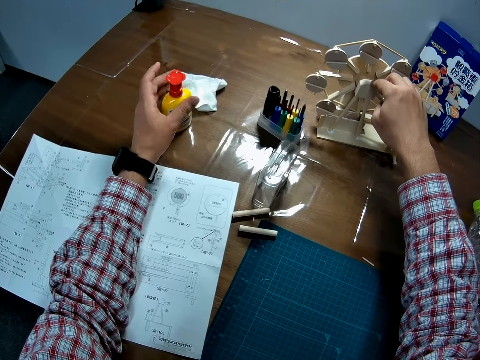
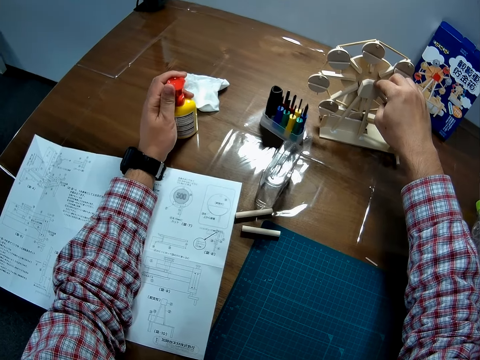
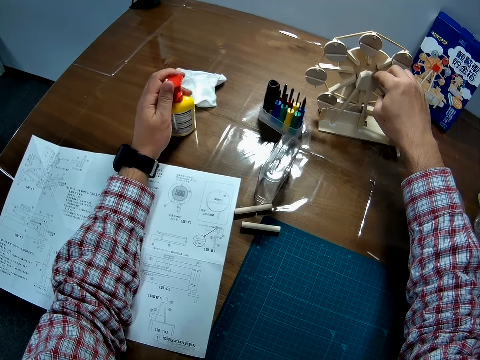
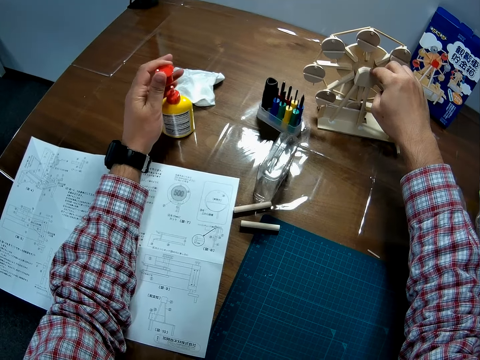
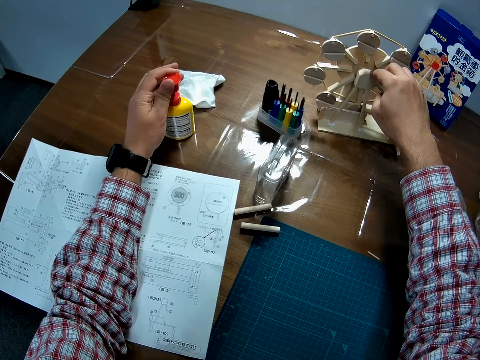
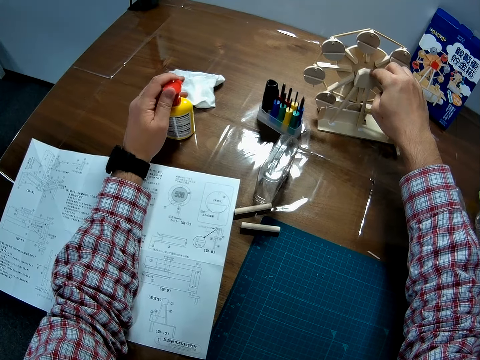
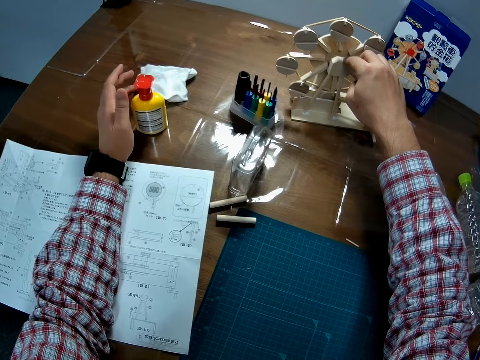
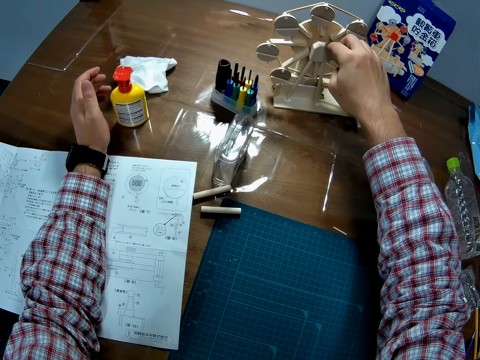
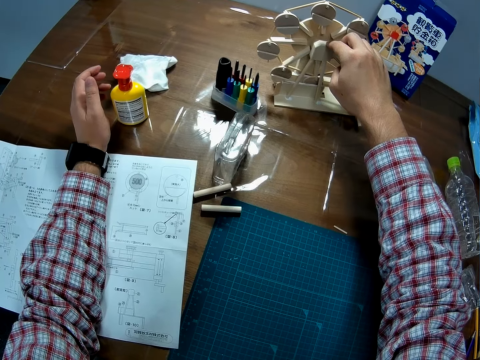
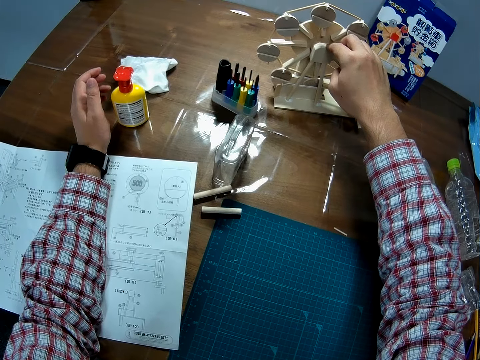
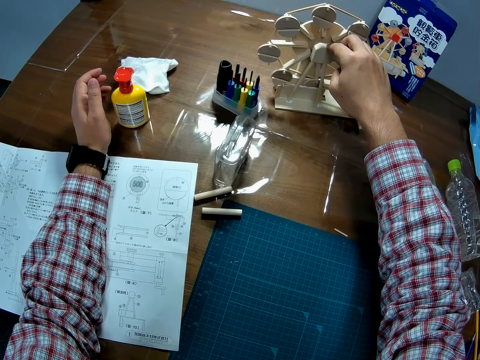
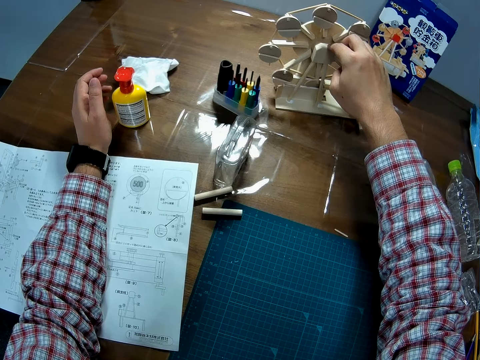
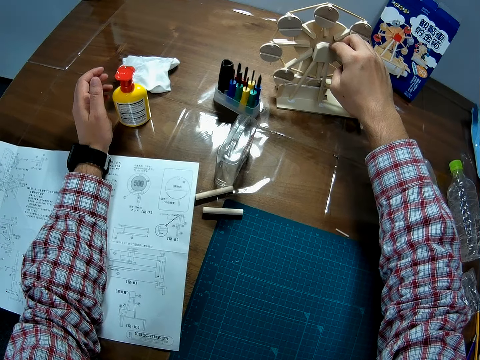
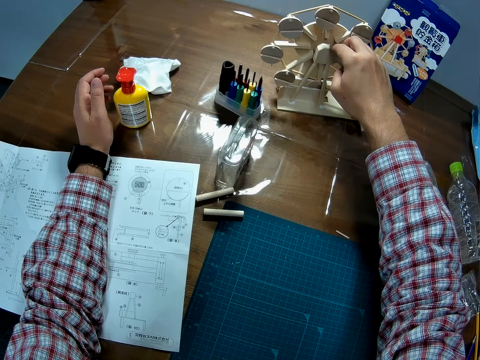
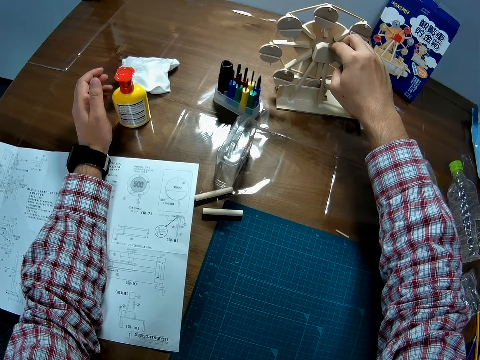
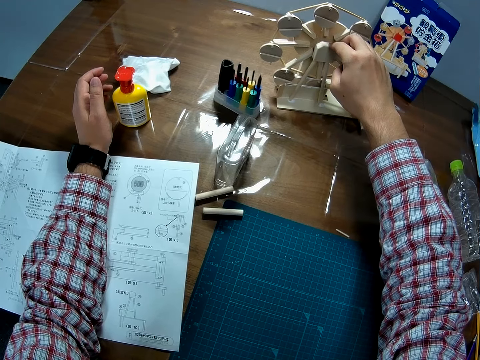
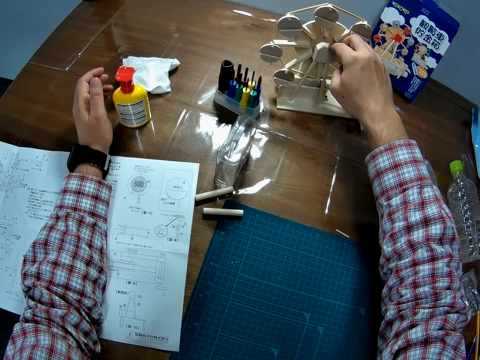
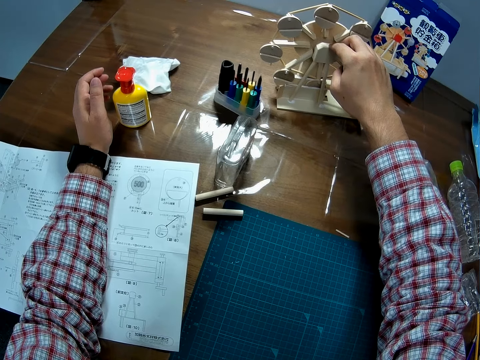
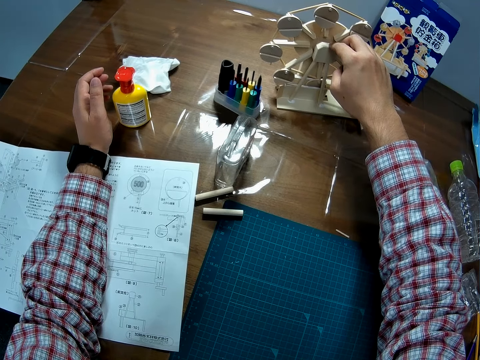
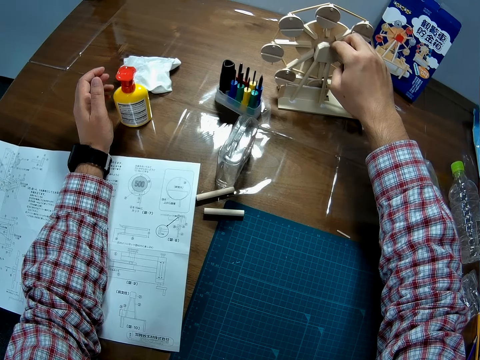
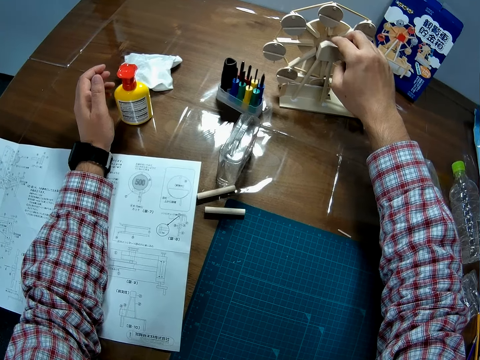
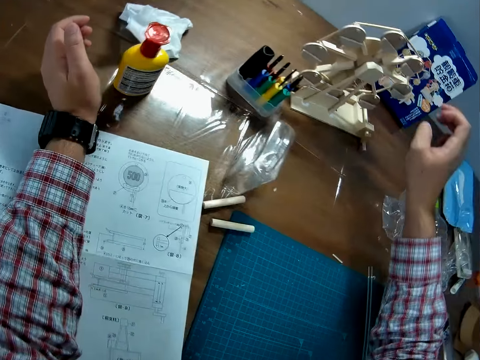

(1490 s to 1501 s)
The camera wearer tightens the adhesive glue lid. He opens the bottle cover with his left hand and closes the bottle cover with his left hand. He lets go of the model material.
